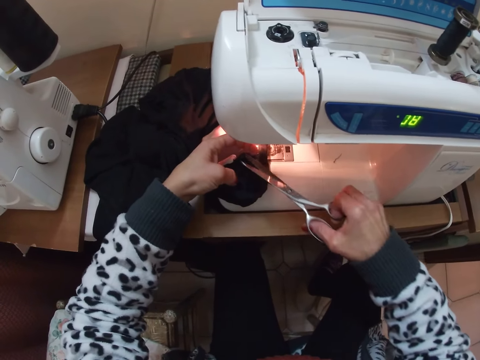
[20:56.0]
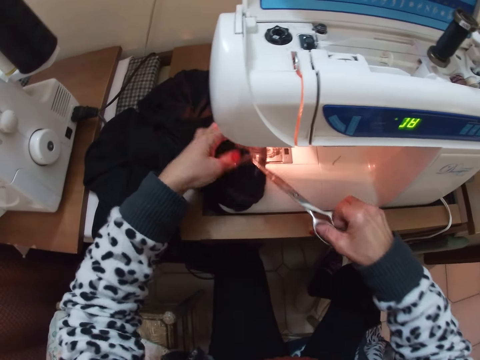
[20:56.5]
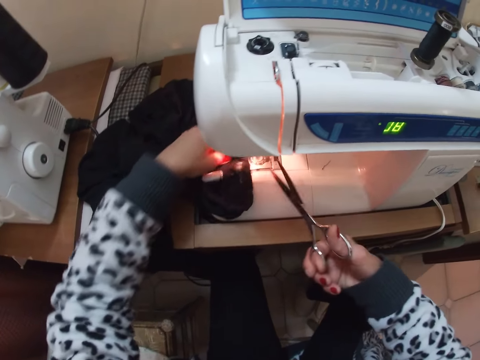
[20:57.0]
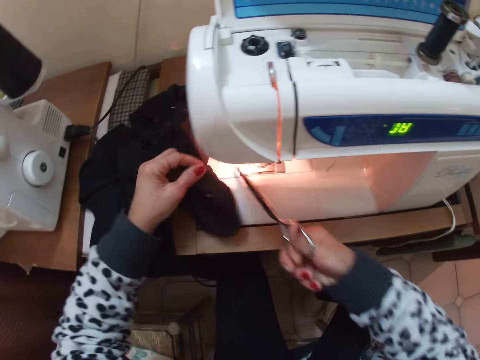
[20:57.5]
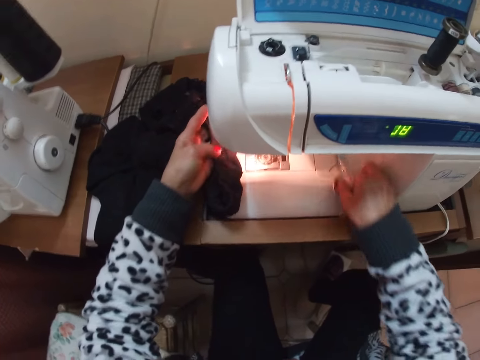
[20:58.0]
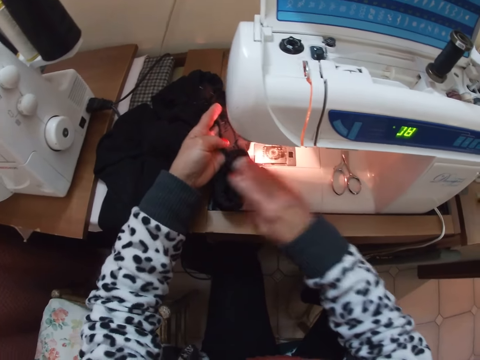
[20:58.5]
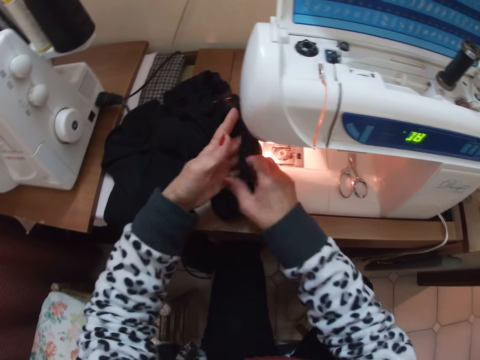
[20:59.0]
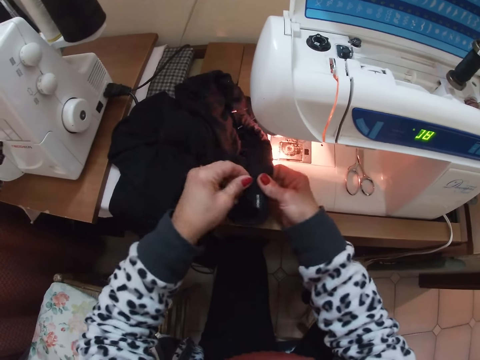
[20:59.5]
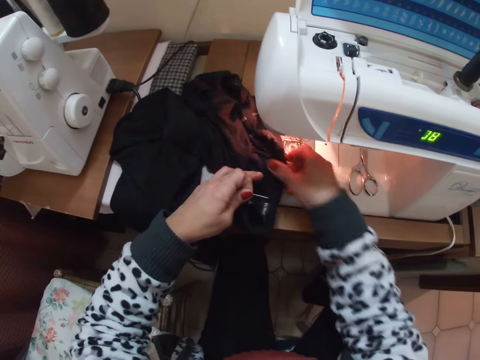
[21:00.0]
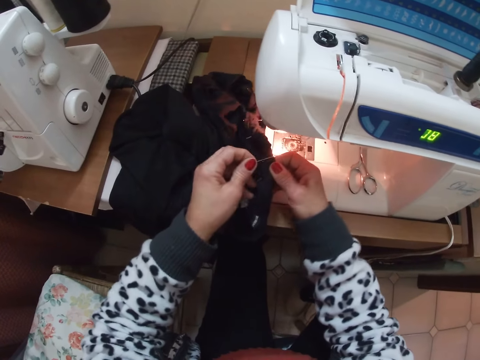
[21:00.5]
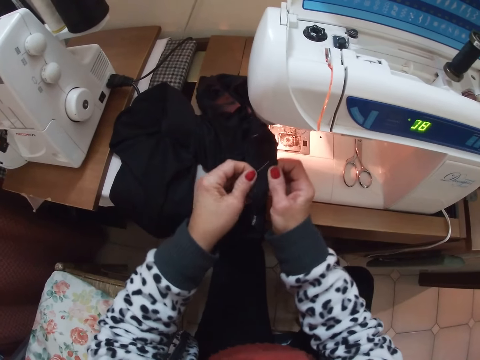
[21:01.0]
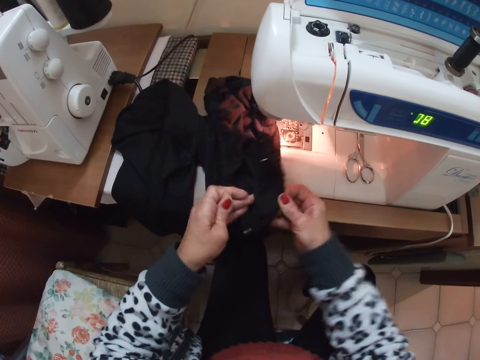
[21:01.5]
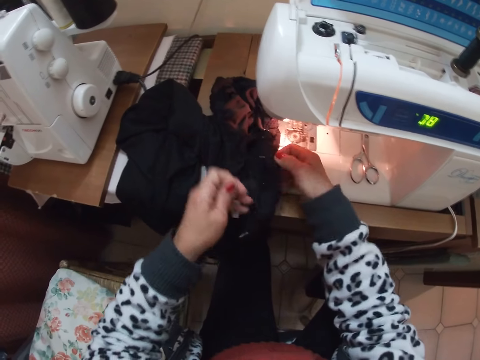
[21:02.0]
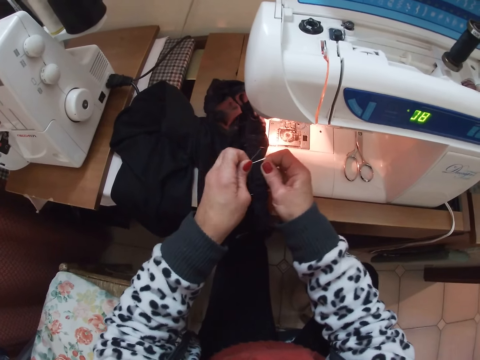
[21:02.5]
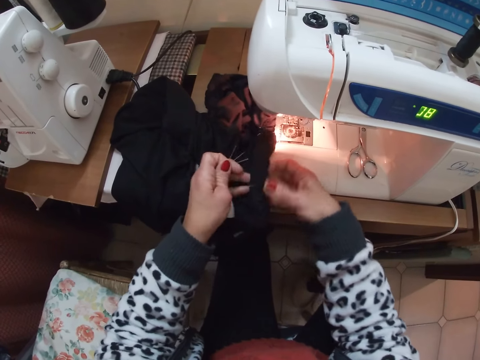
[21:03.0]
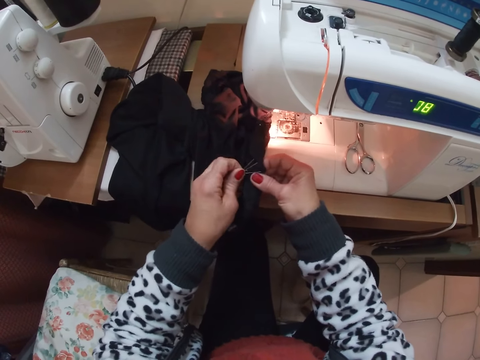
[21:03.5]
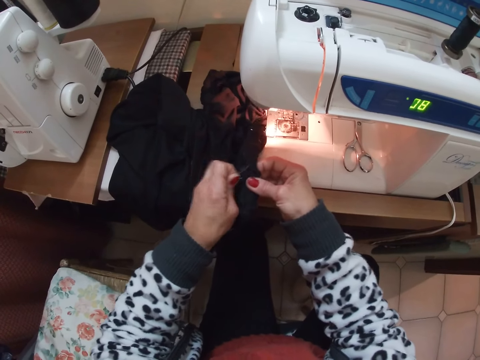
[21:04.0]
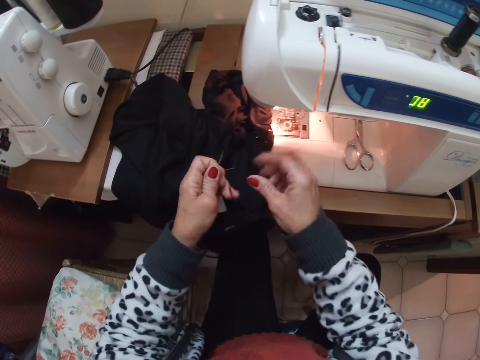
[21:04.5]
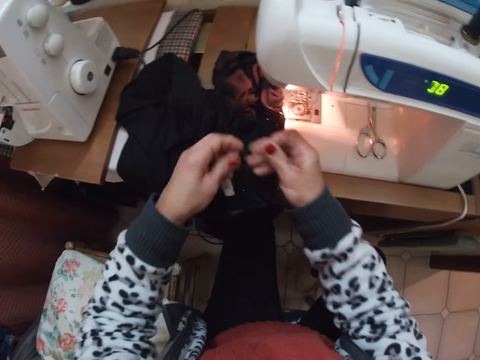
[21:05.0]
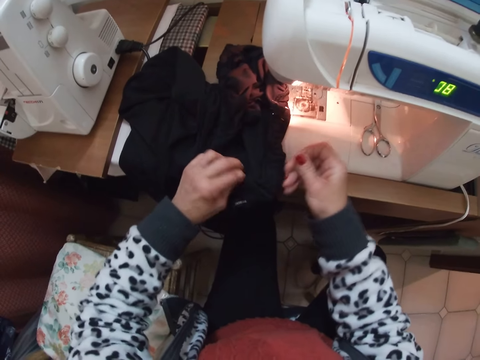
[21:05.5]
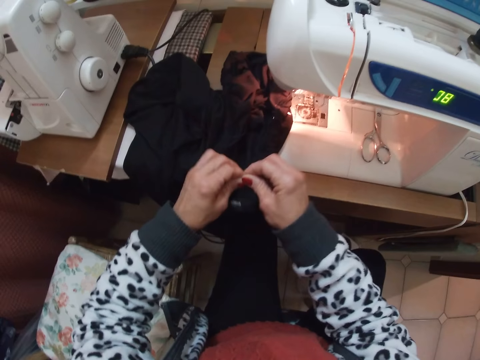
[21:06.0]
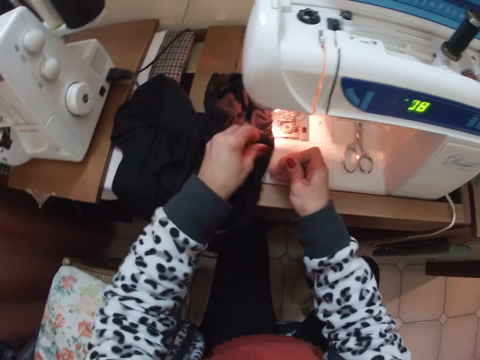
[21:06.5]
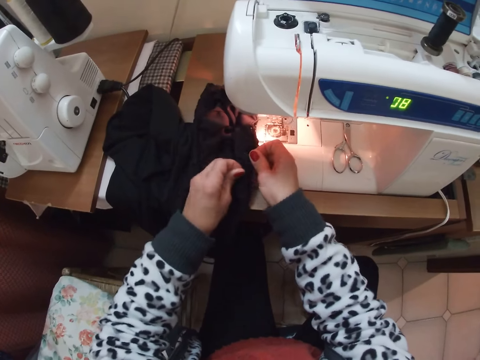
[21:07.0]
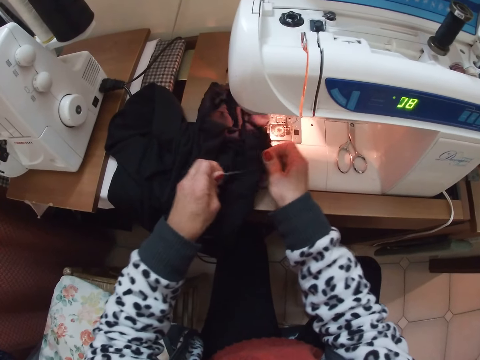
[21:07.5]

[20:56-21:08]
The camera wearer cuts the thread or material with the scissors. They drop the scissors on the sewing machine. They remove the needles or pins from the material.

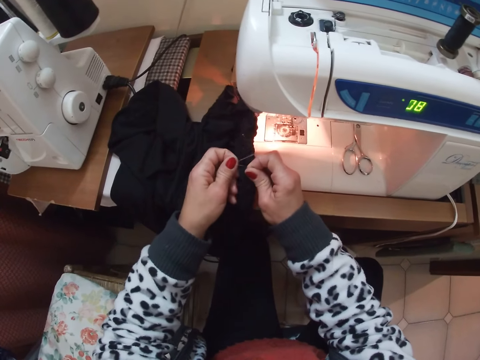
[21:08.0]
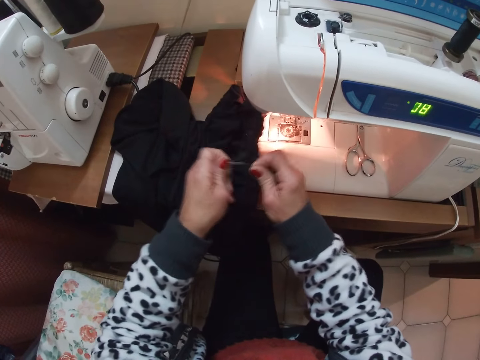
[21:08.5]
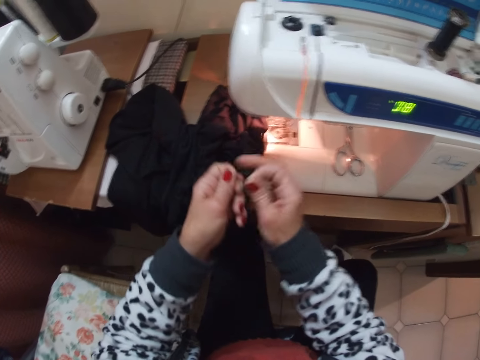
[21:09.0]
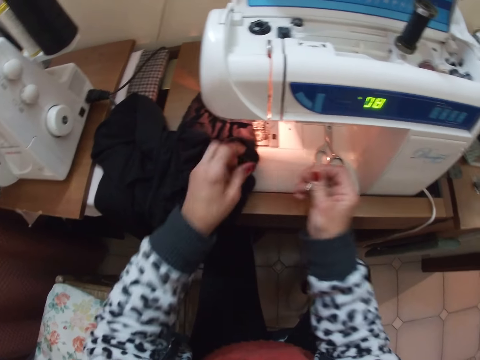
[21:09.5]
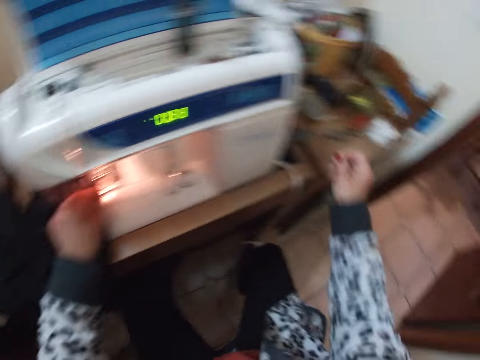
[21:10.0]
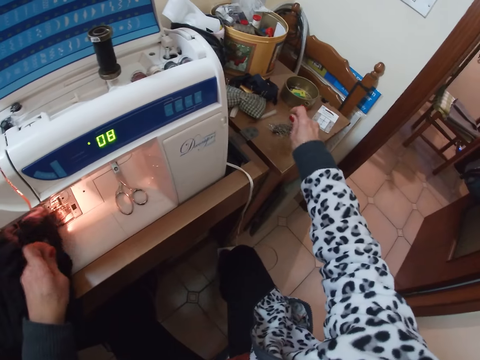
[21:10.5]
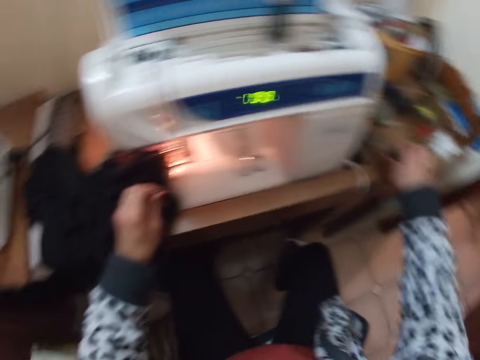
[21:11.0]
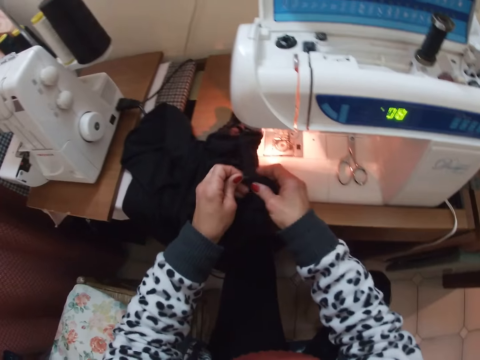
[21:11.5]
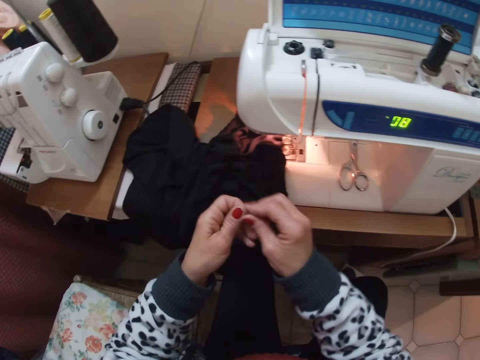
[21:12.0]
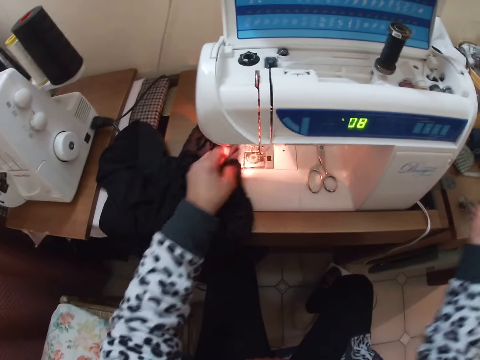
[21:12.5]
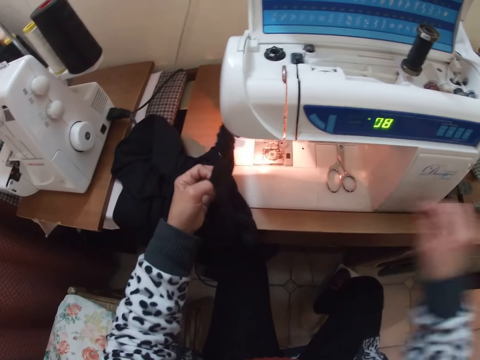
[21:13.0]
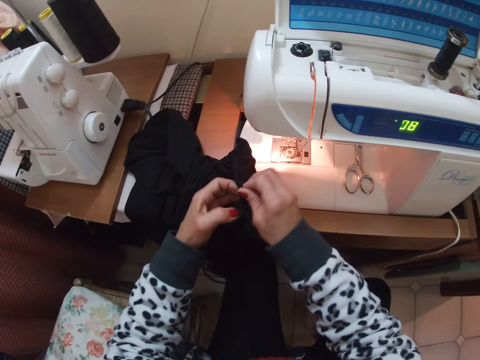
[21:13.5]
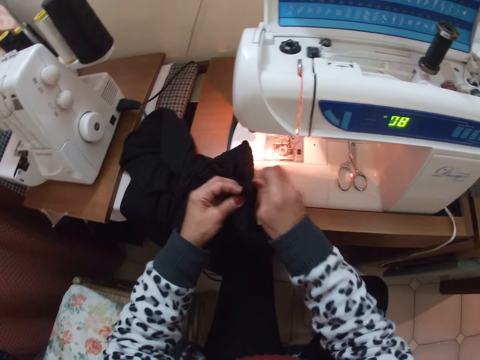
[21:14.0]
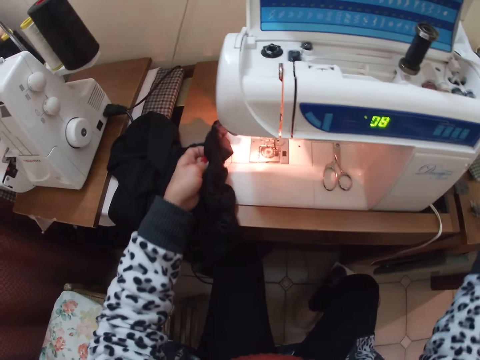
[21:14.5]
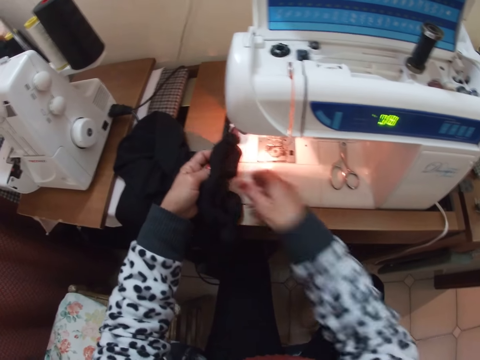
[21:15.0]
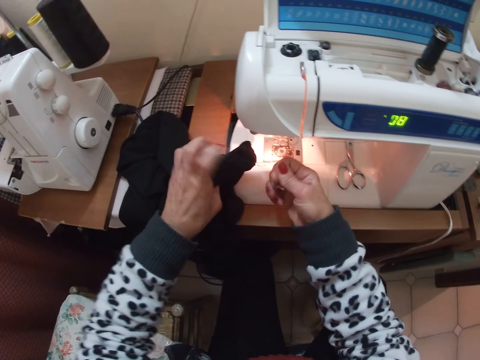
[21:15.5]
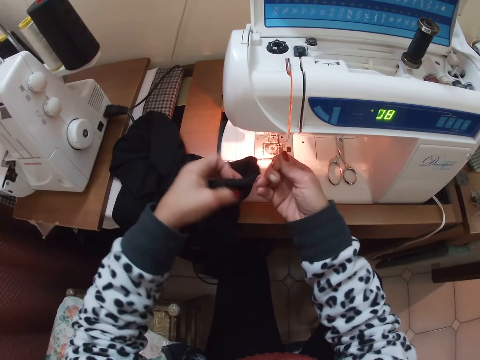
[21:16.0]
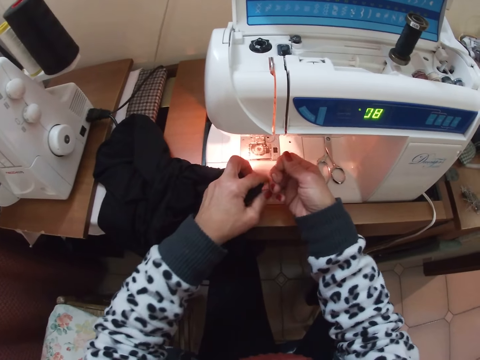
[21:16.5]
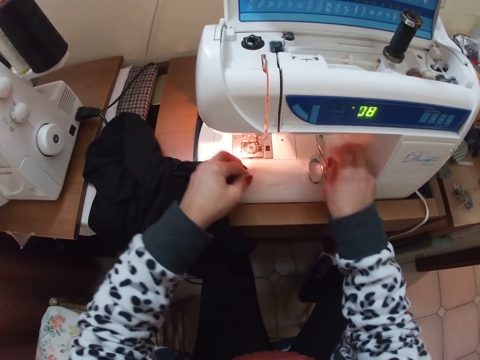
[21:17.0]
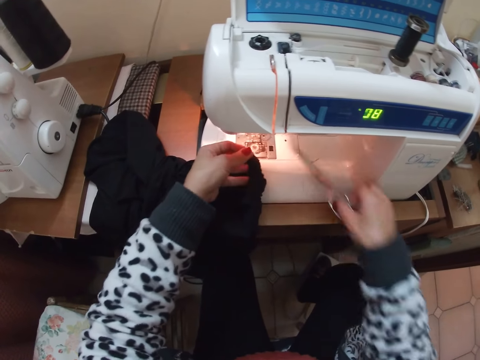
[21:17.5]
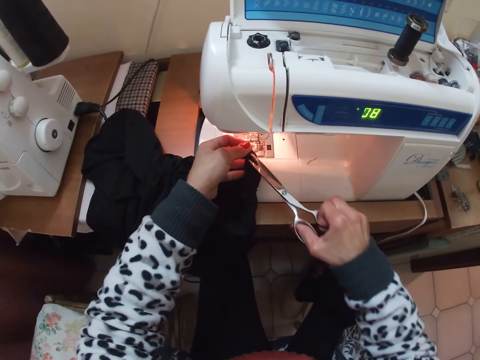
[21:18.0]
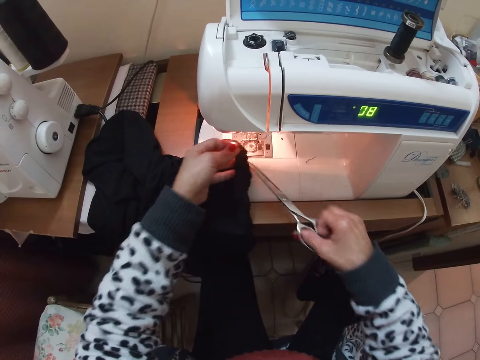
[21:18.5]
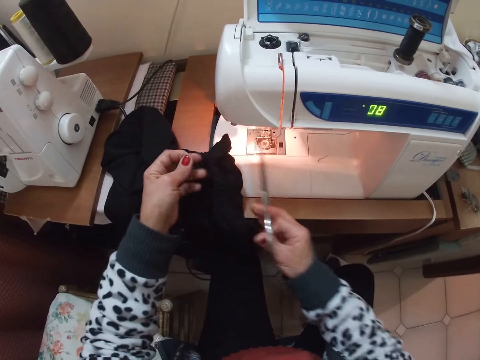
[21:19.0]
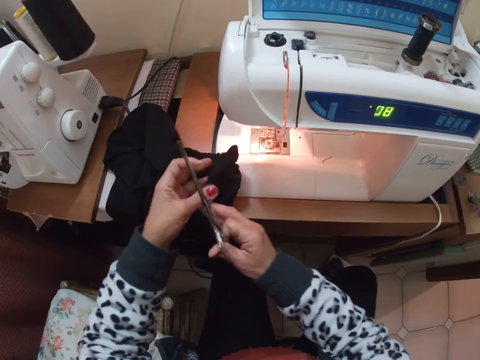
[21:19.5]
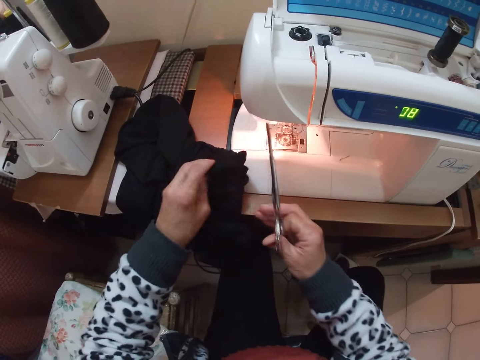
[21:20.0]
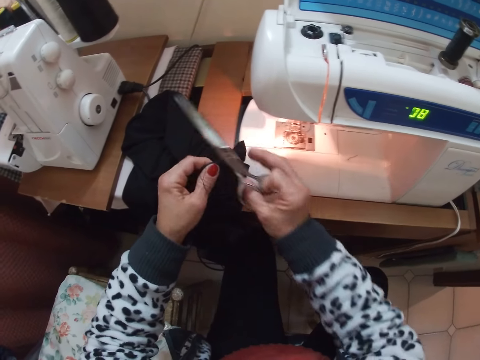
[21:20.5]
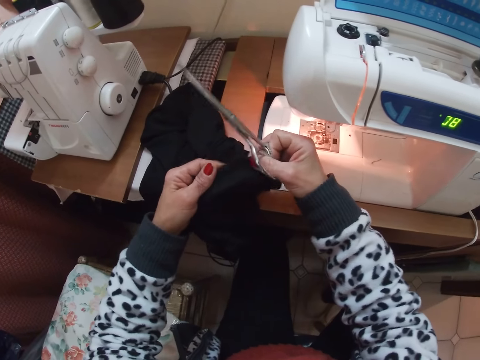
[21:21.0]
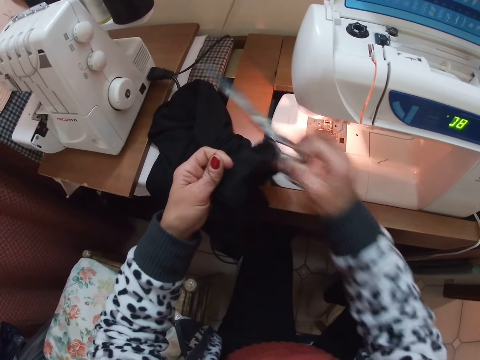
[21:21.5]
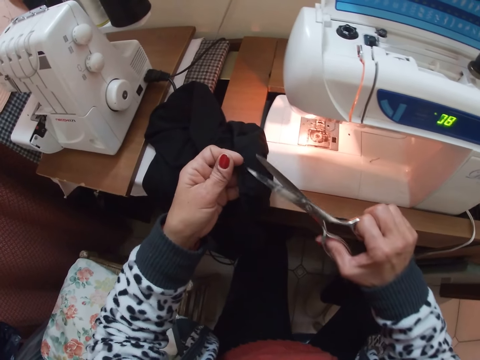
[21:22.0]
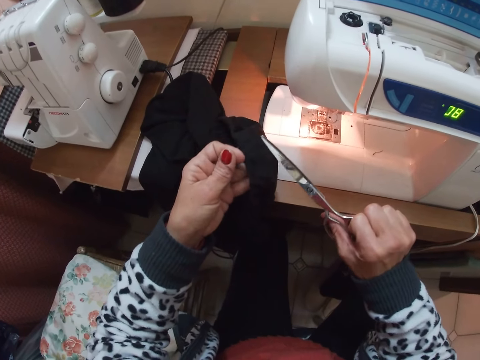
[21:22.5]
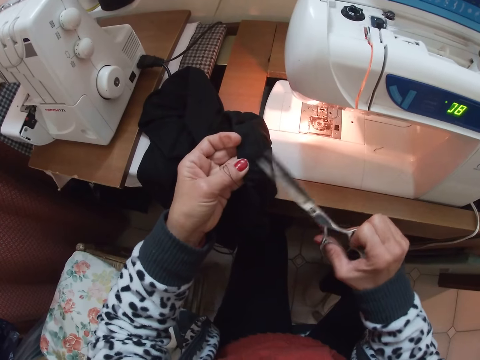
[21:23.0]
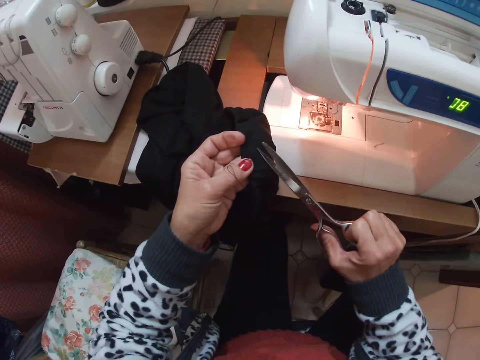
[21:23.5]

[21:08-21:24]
The camera wearer puts the pins on the table. She removes the pin and puts the pin on the table. She removes the pin and puts the pin on the table. She holds the thread with her hand. She picks up the scissors from the sewing machine. She cuts the thread with the scissors.
